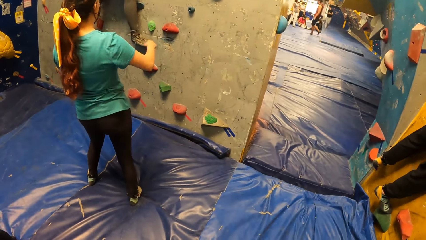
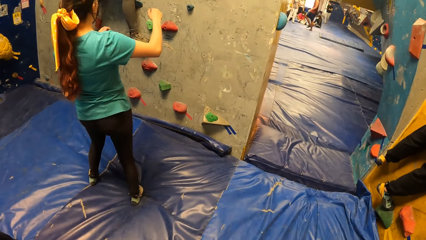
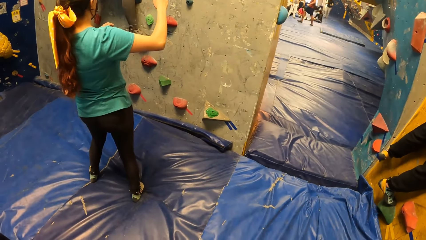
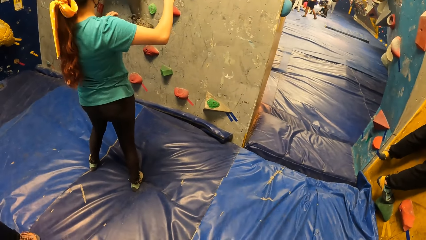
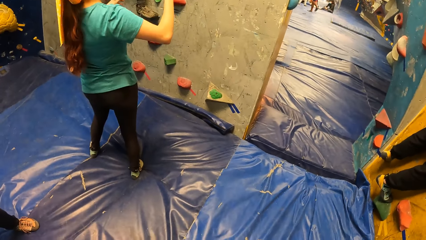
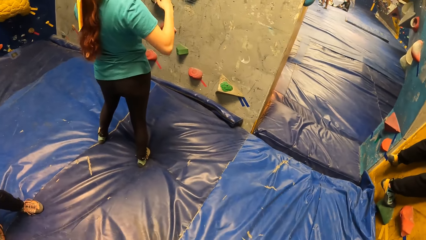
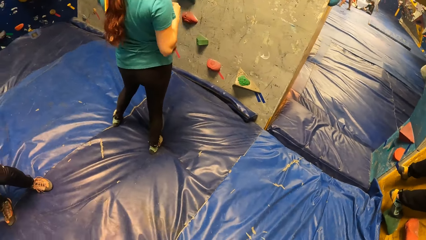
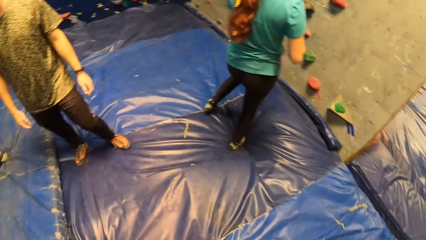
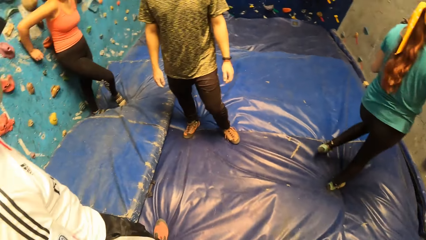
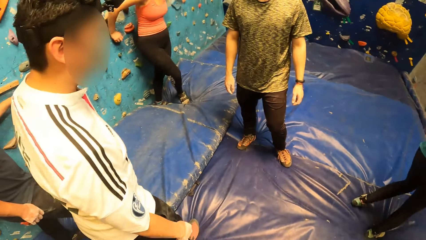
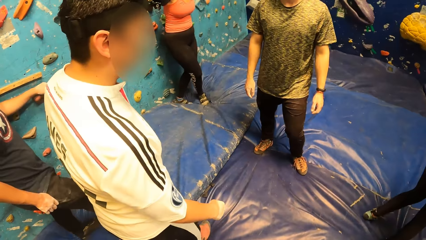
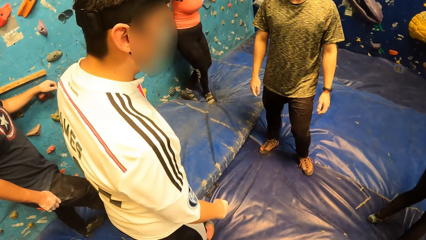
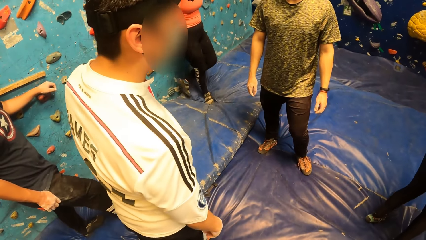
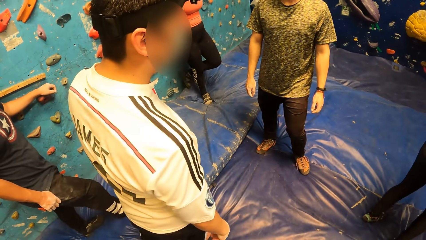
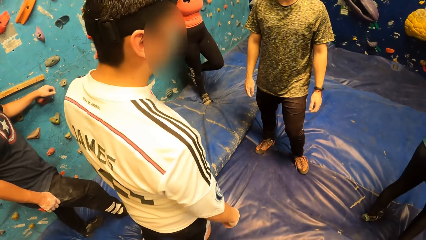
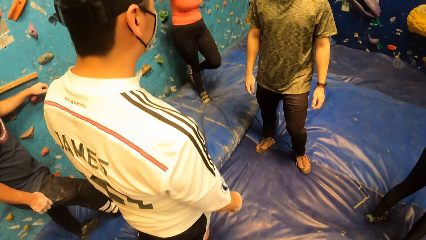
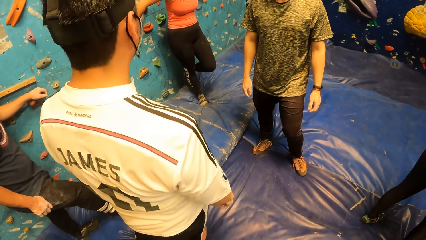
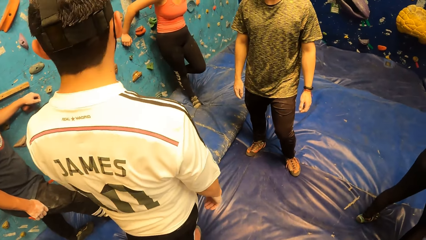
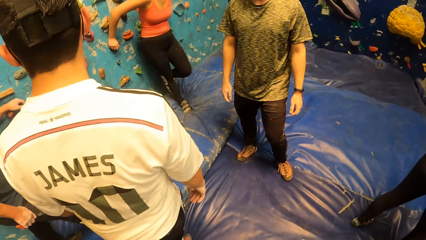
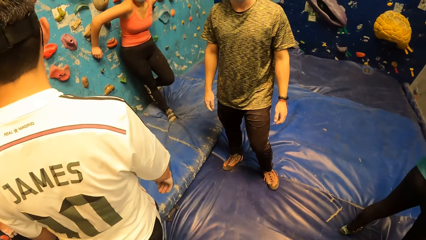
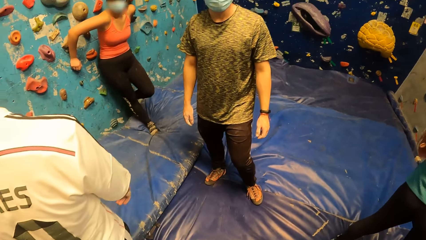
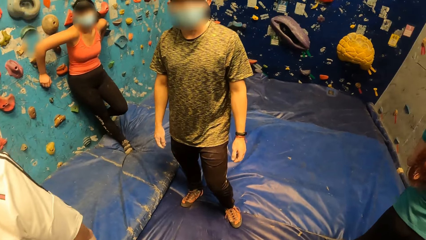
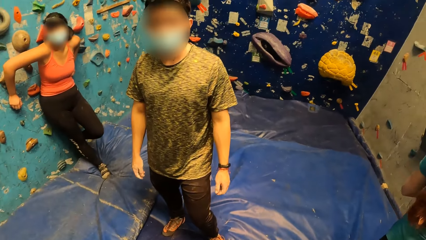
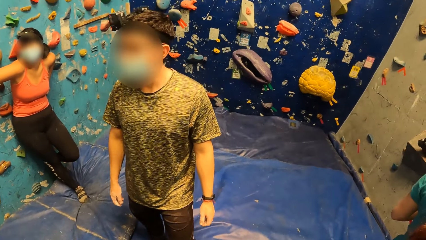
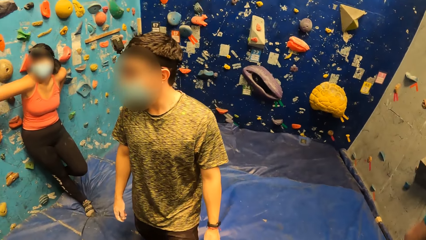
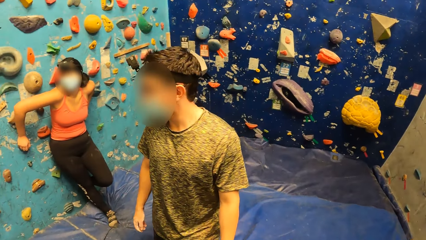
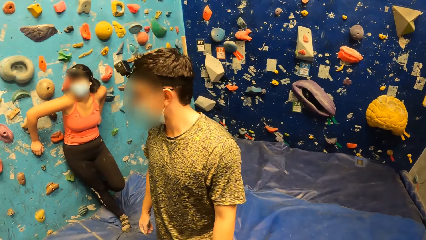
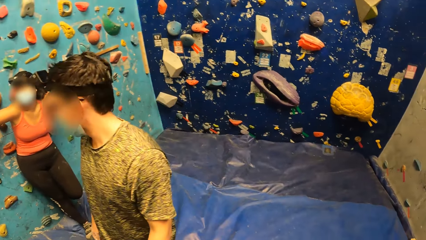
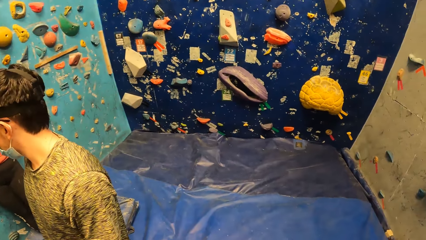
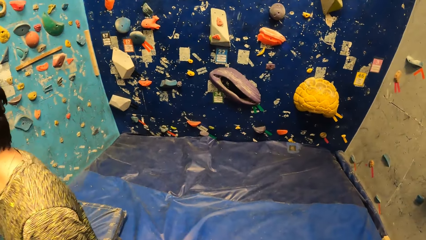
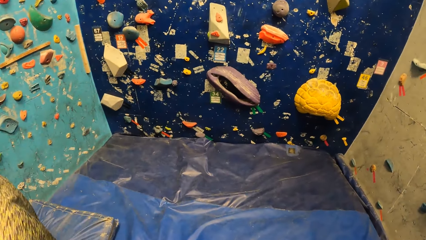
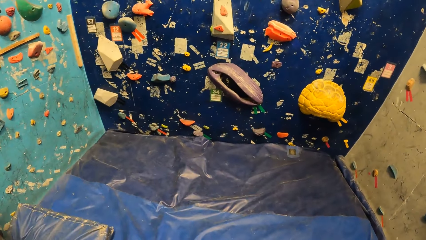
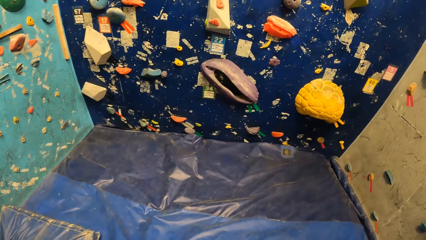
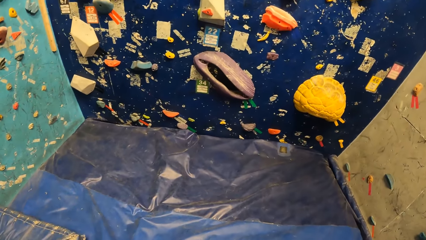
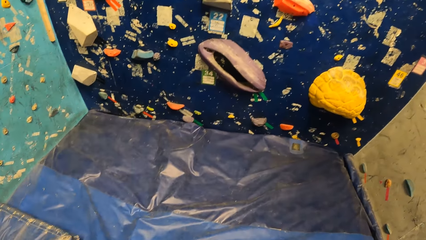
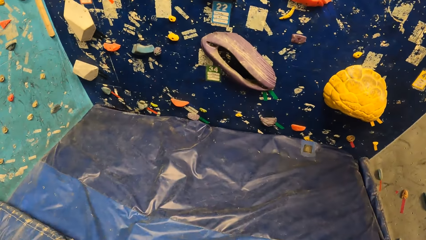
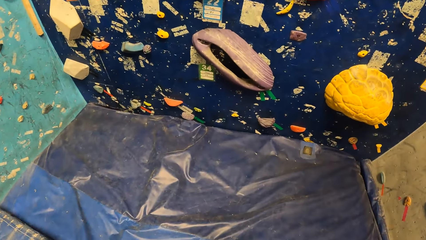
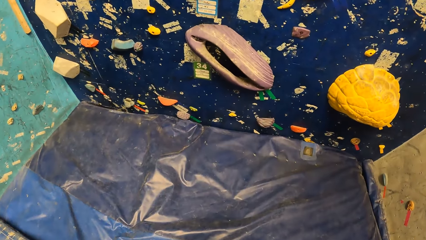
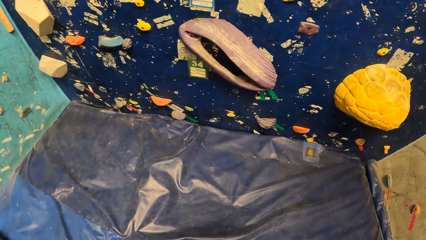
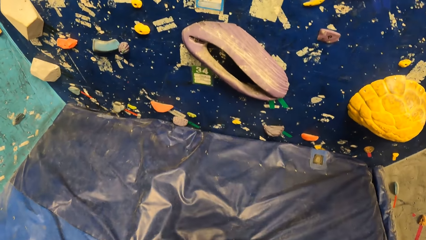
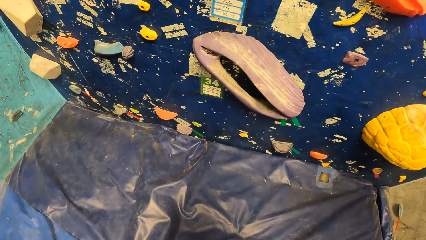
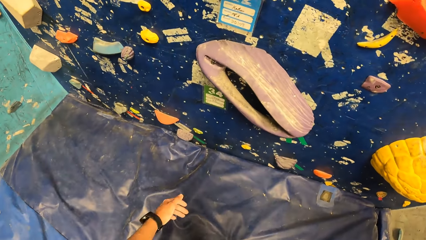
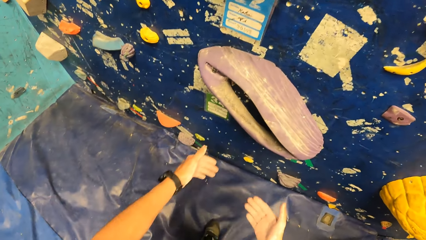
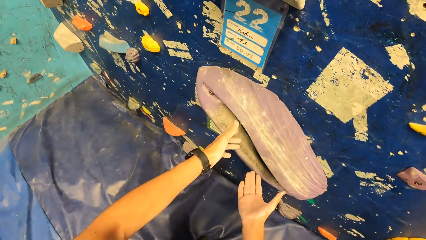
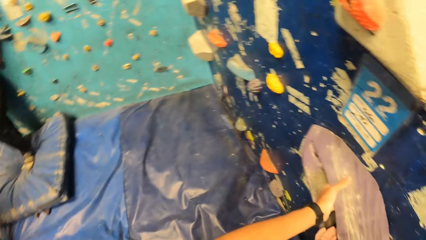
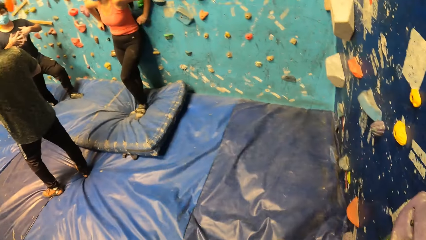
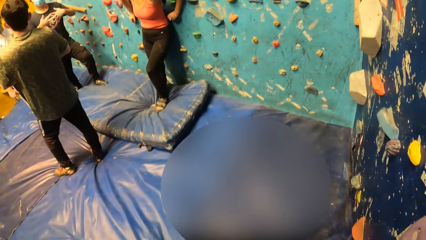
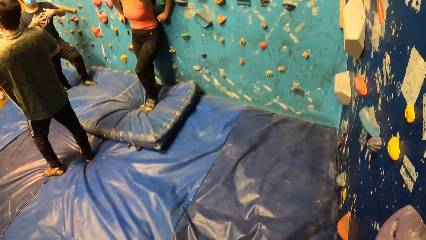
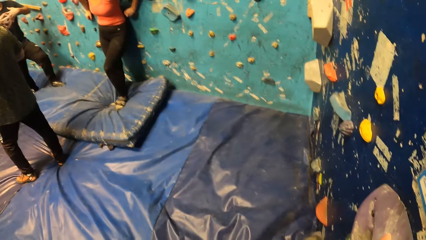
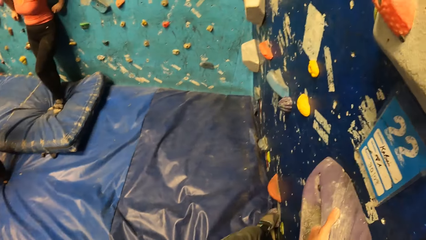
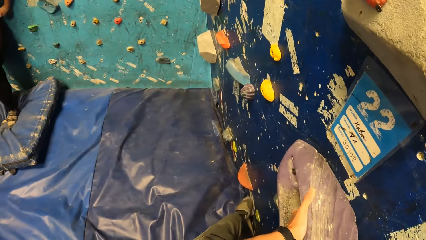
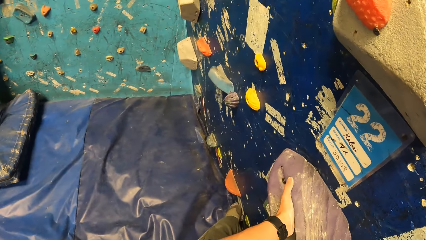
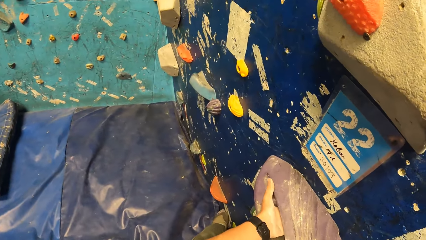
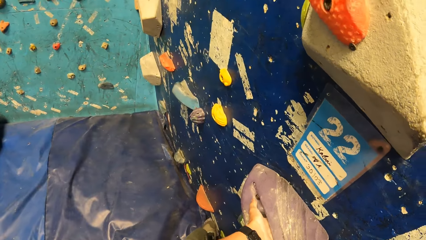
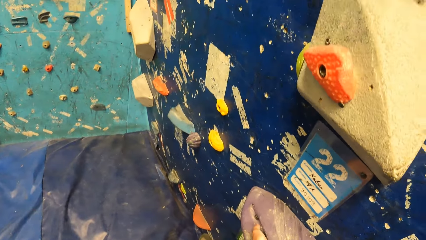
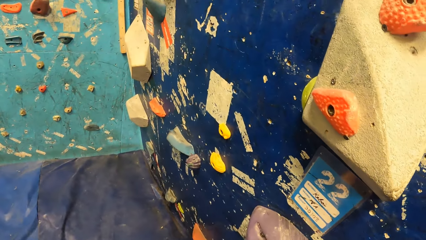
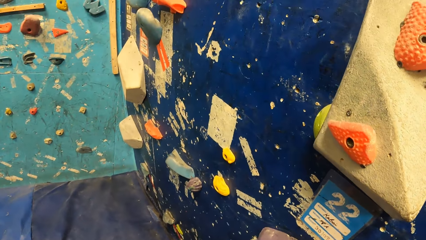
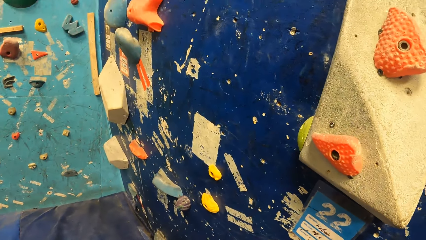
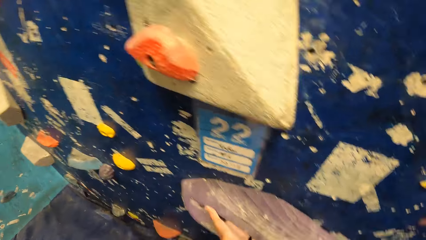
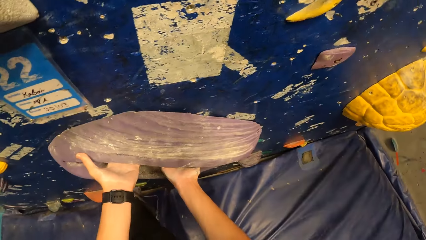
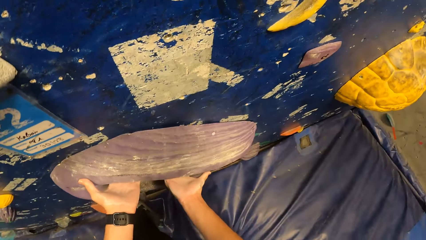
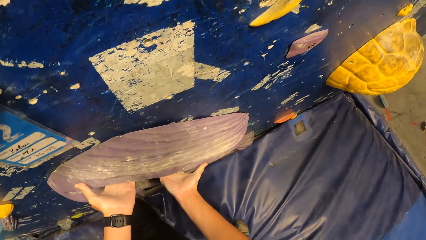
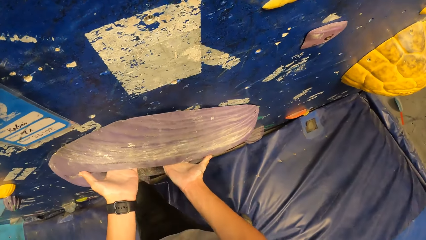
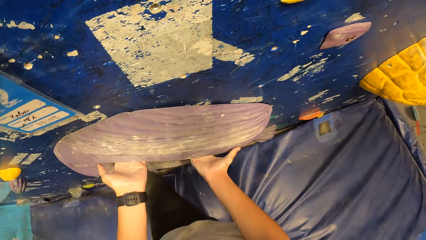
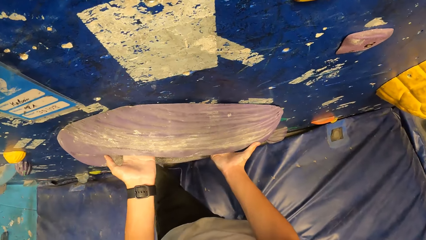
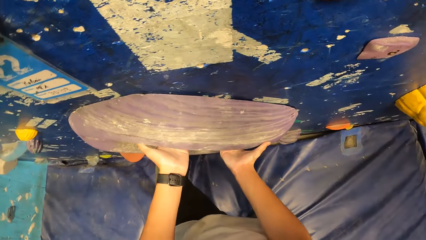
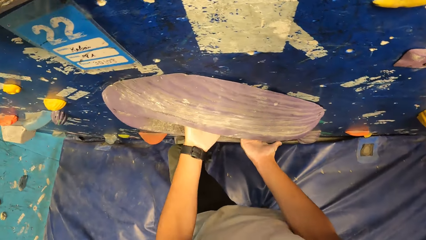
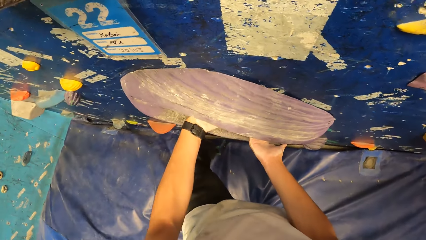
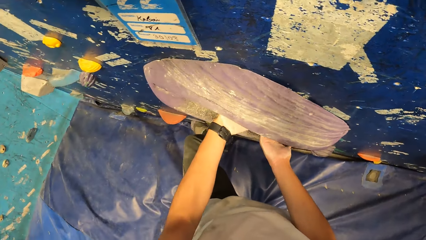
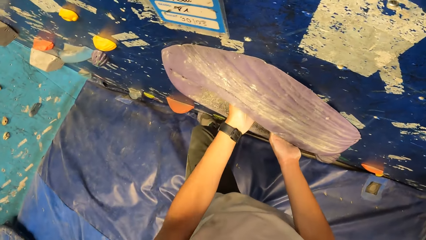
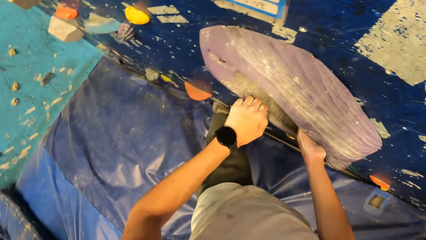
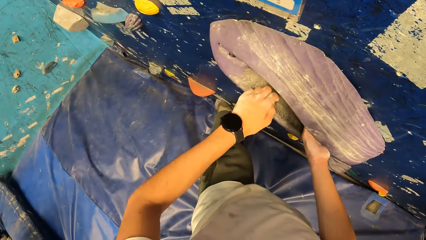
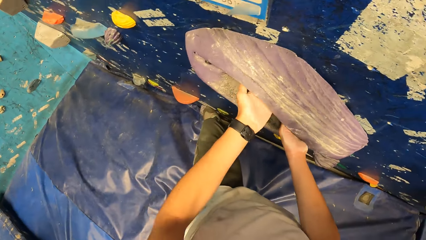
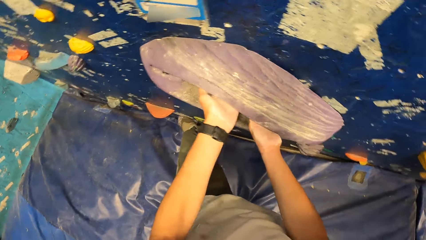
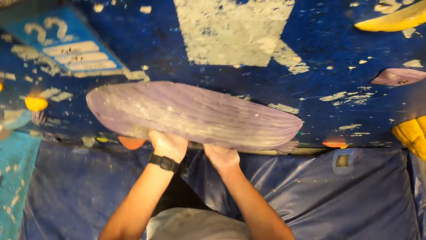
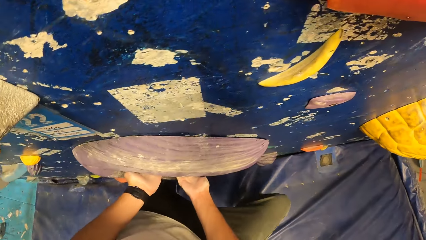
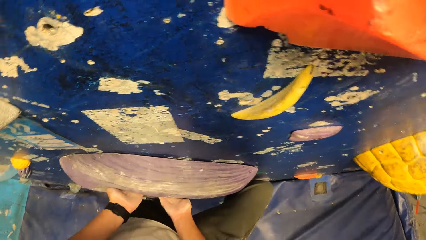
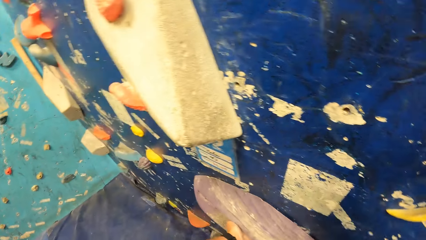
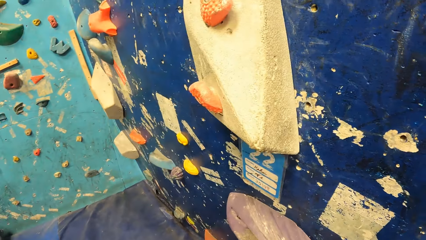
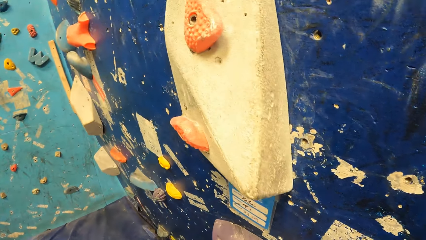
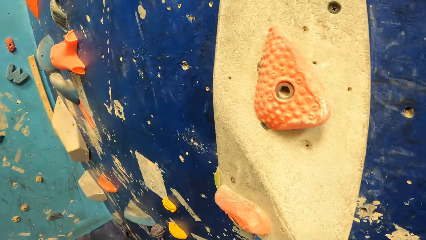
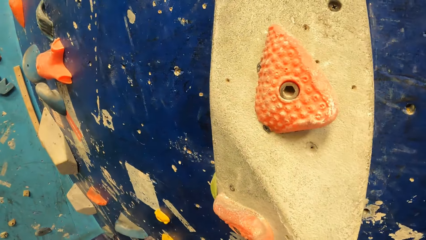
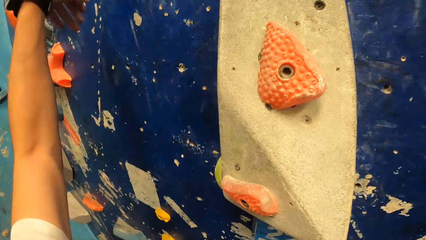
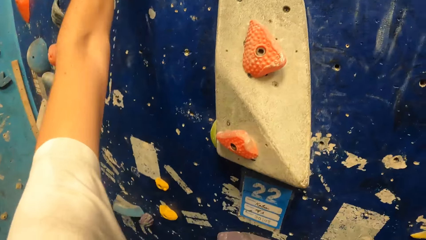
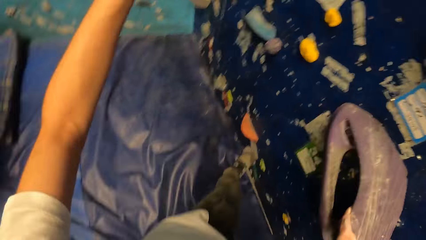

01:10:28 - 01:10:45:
The camera wearer holds the rock on the rock wall with both hands. They climb the rock wall with both hands.
